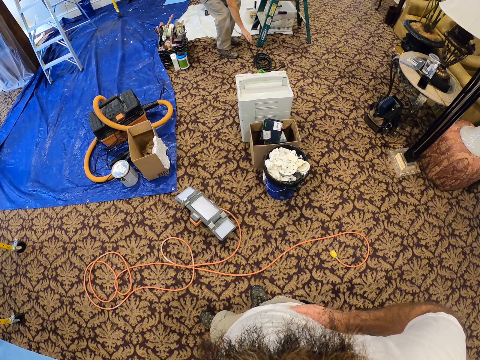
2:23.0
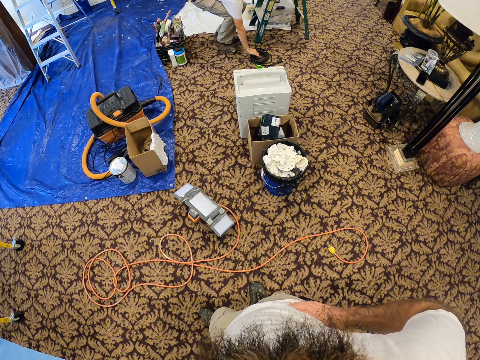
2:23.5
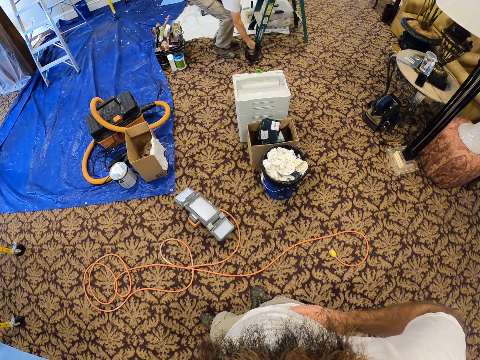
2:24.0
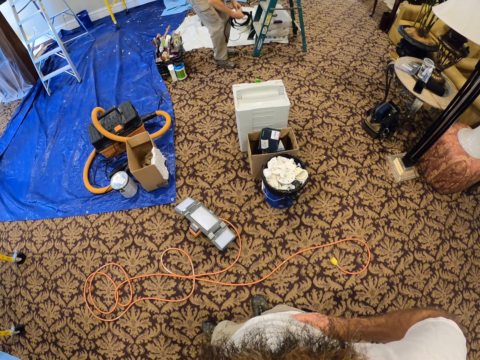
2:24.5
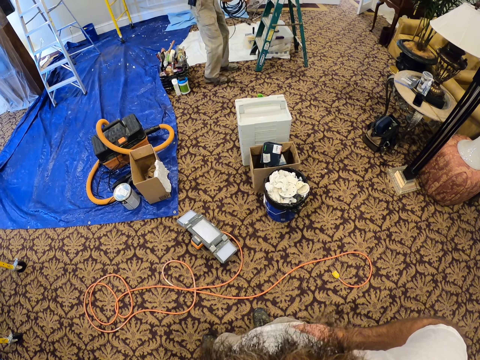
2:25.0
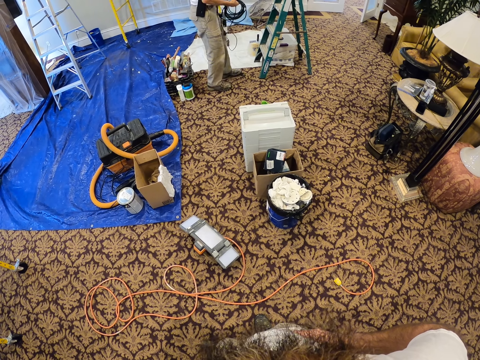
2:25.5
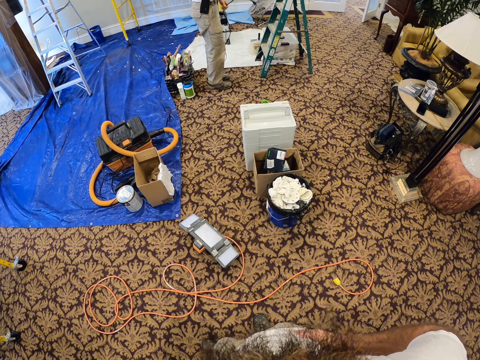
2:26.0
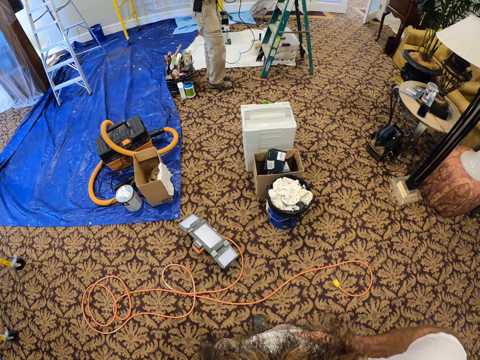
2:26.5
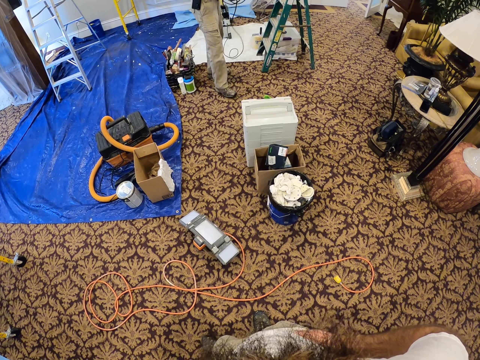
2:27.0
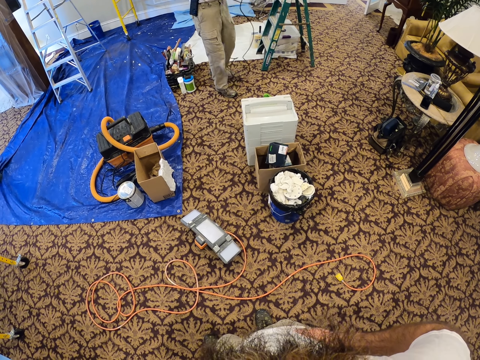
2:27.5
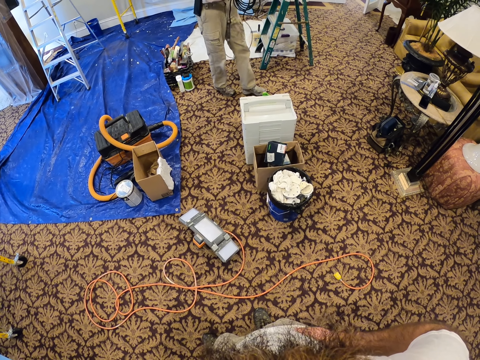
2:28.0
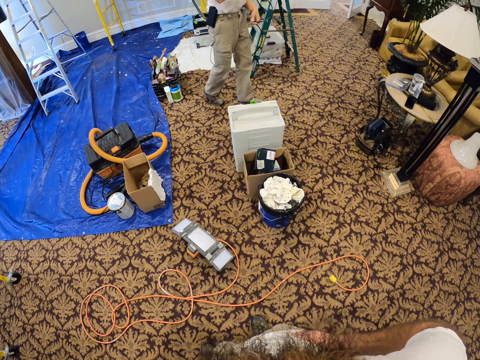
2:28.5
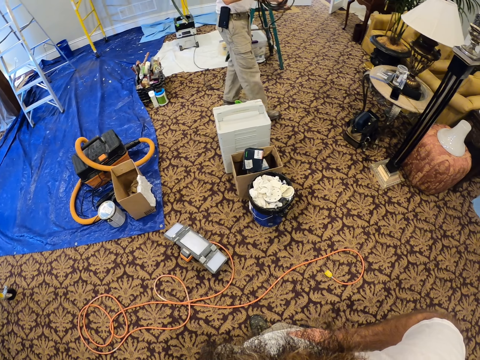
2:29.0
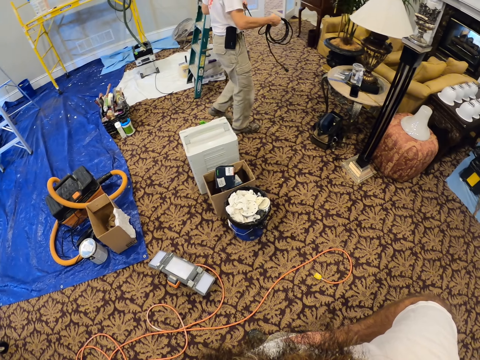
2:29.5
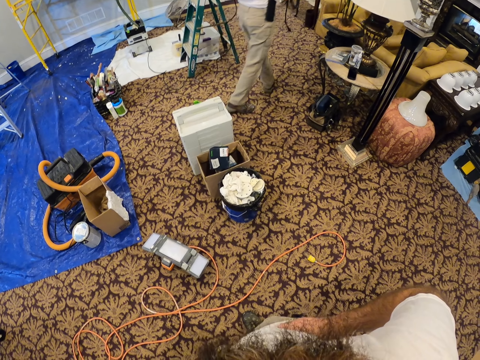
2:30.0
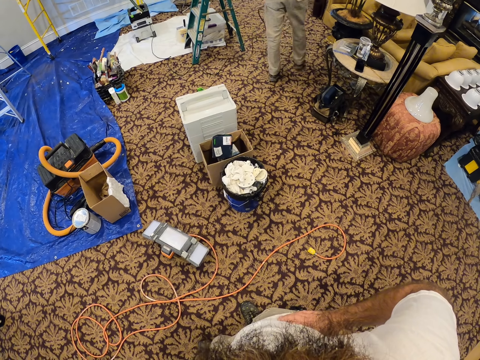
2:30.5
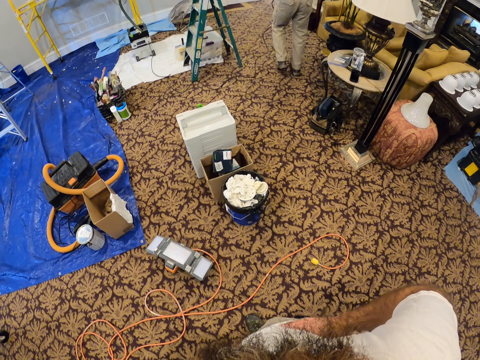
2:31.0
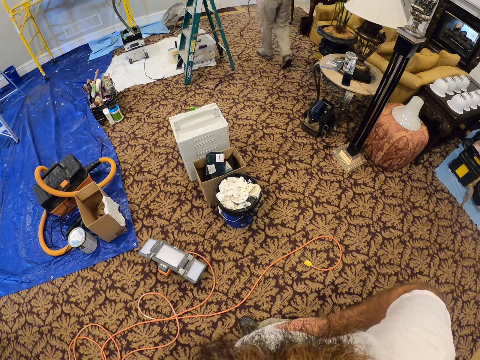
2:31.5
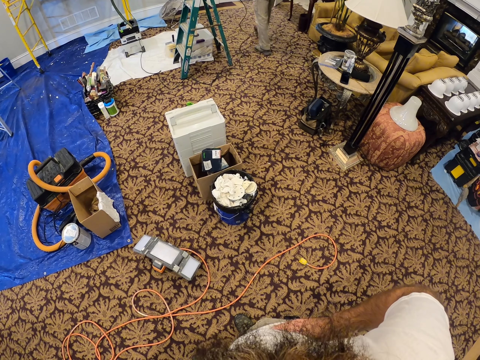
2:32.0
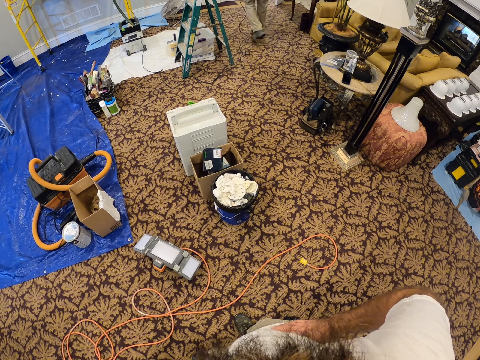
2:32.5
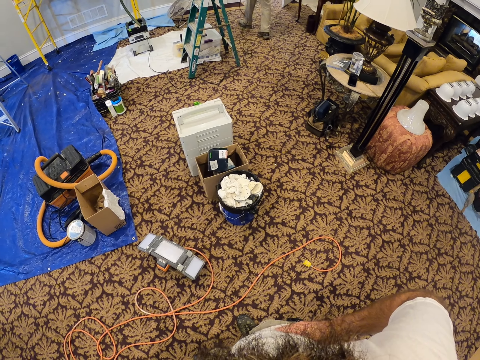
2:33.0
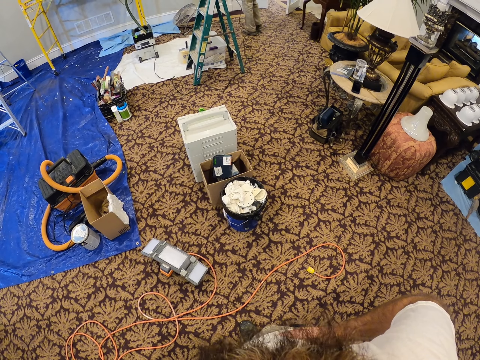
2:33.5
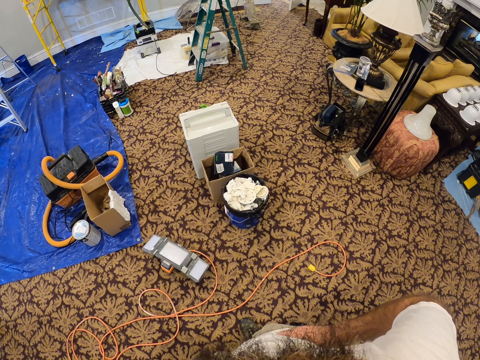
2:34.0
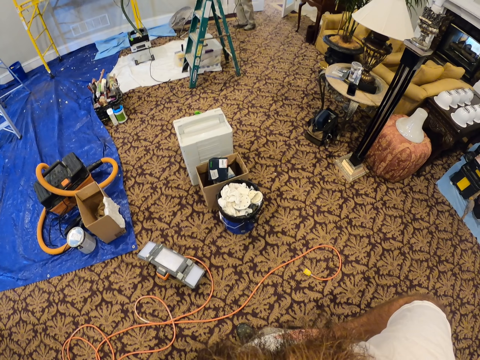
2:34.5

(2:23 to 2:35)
A man picks up a bundle of wire from the floor with his right hand. The man unwraps the bundle of wire in his right hand with his left hand. The man walks around.

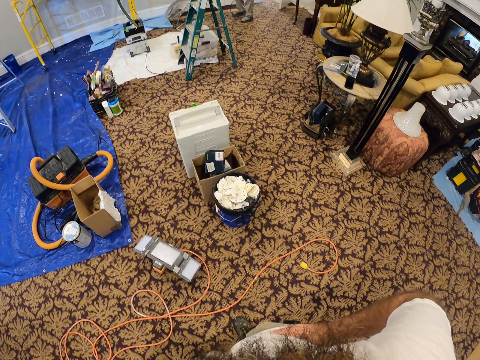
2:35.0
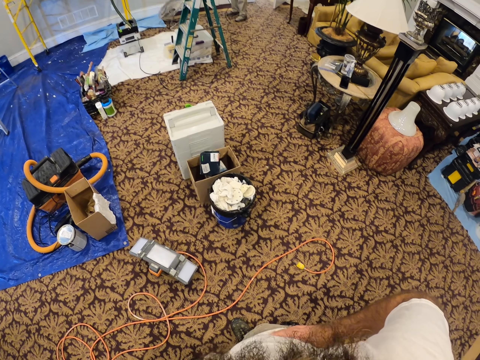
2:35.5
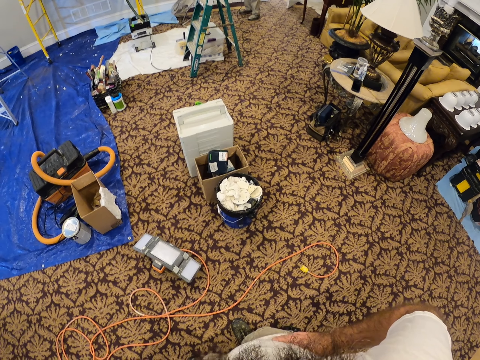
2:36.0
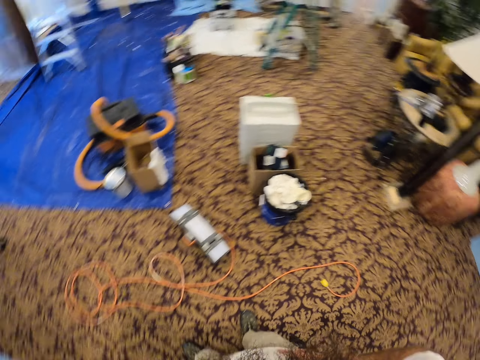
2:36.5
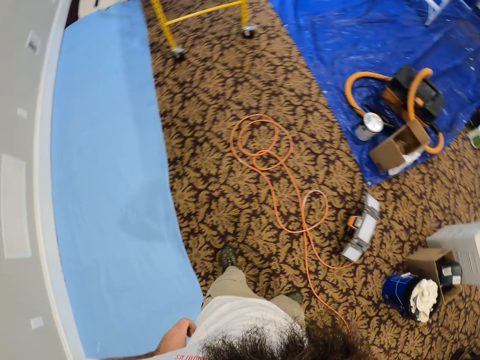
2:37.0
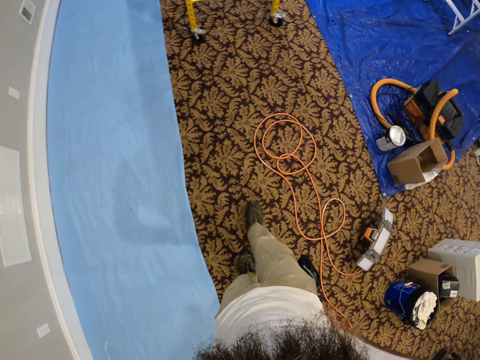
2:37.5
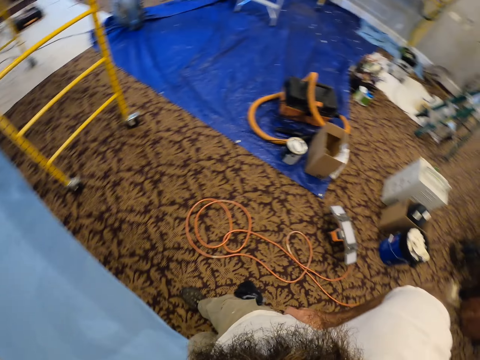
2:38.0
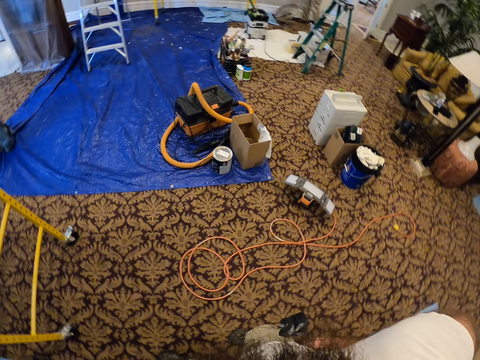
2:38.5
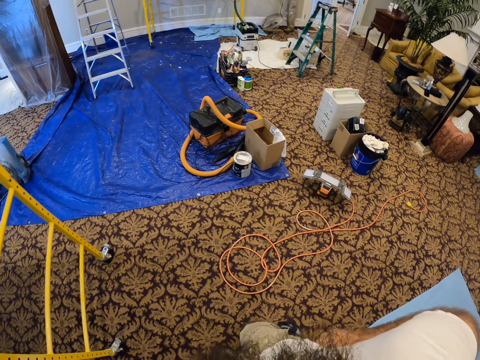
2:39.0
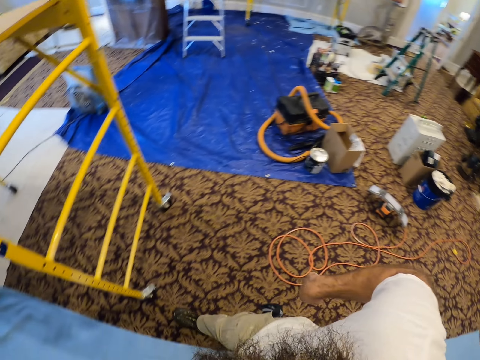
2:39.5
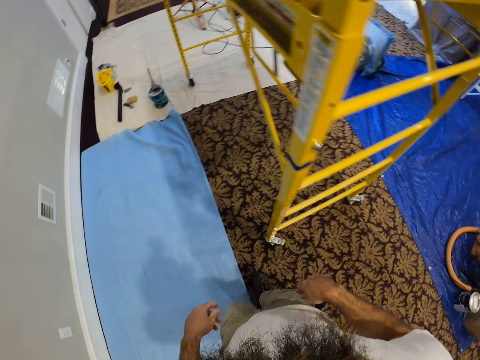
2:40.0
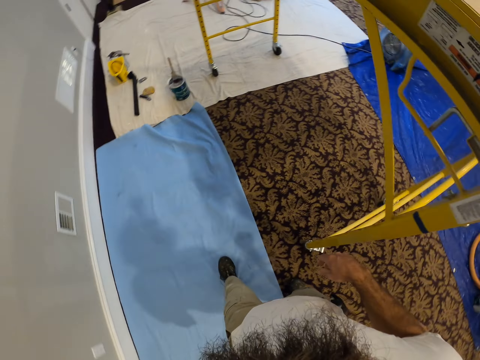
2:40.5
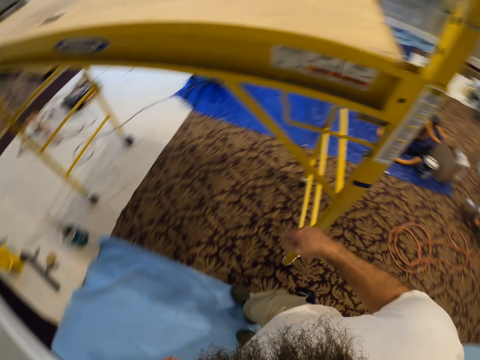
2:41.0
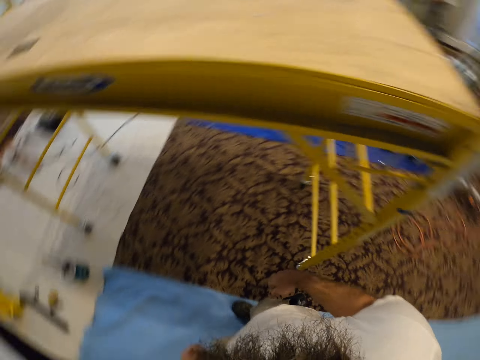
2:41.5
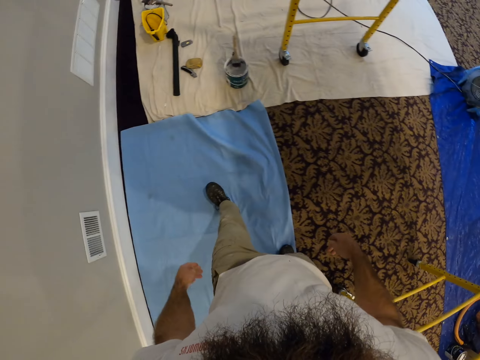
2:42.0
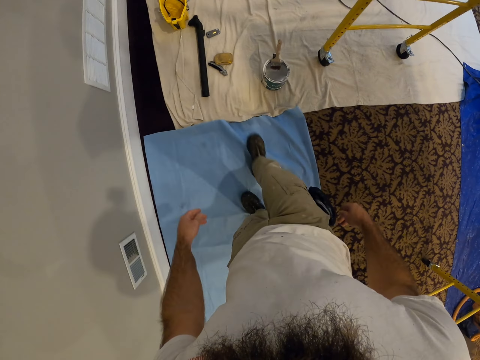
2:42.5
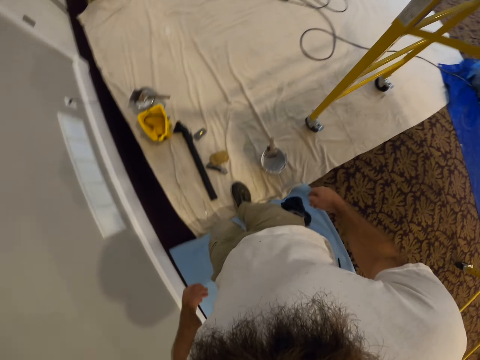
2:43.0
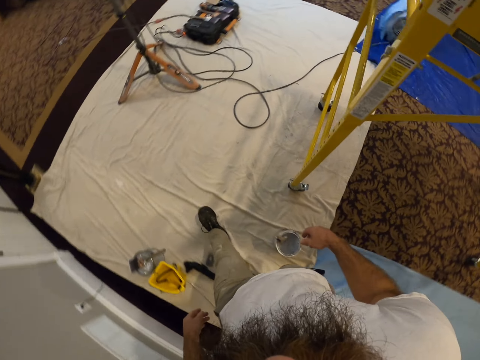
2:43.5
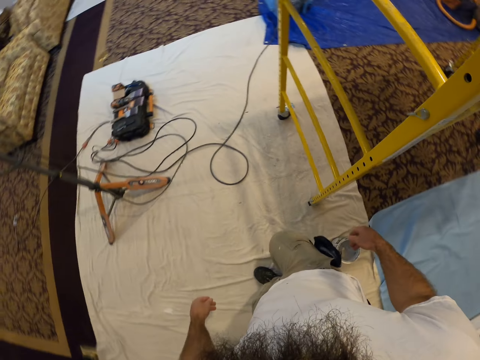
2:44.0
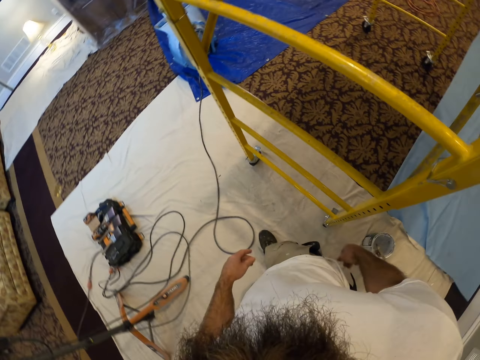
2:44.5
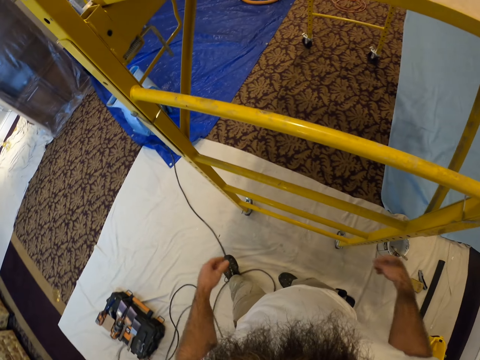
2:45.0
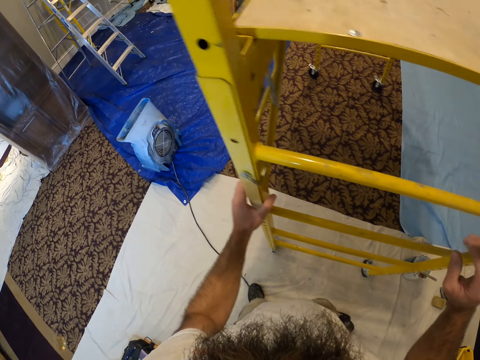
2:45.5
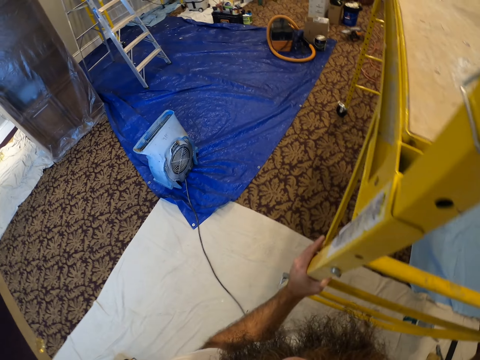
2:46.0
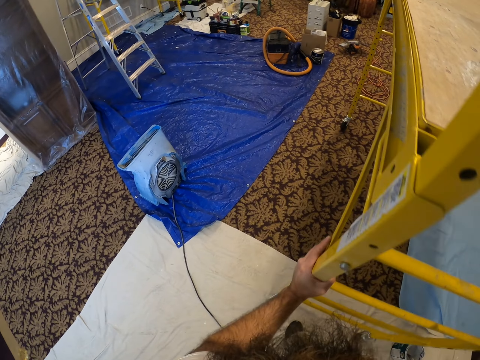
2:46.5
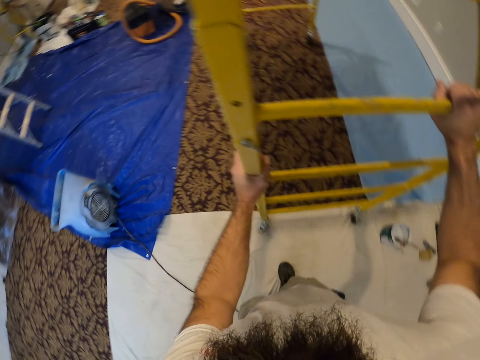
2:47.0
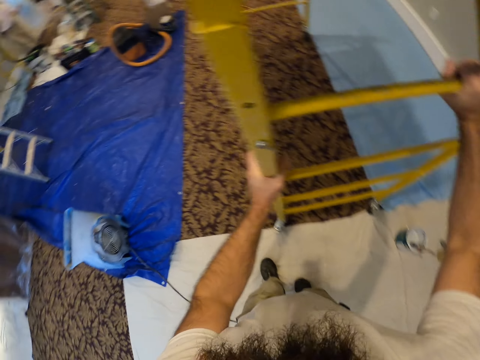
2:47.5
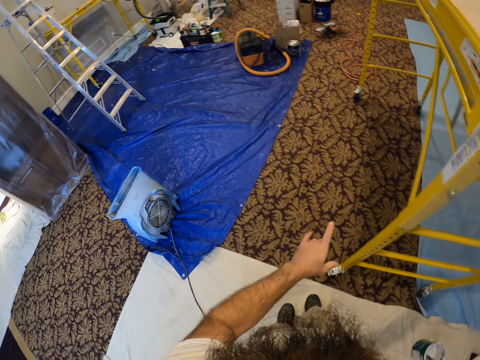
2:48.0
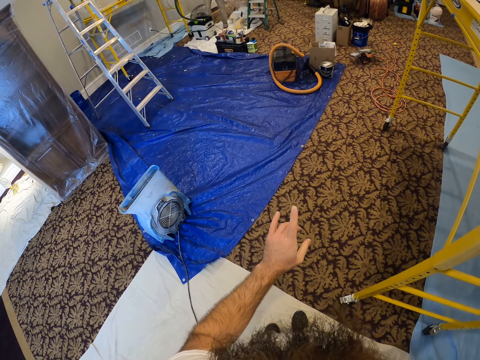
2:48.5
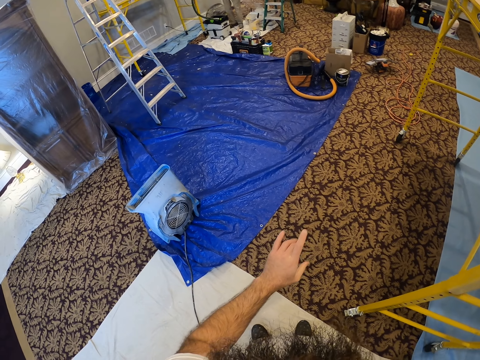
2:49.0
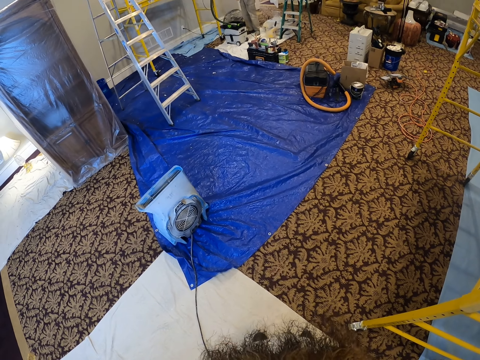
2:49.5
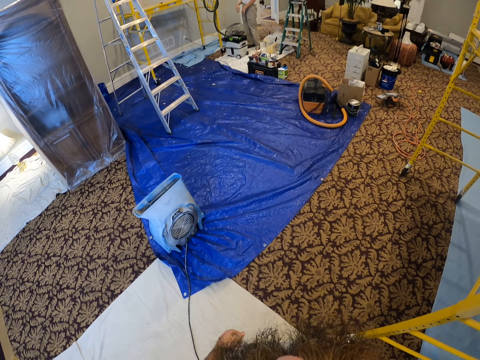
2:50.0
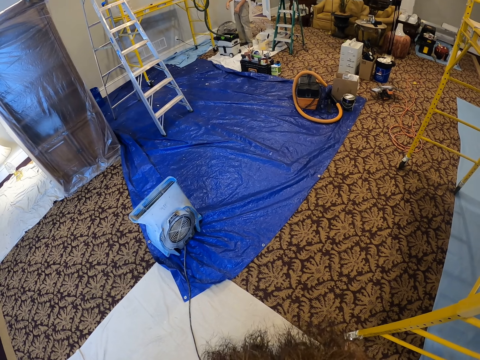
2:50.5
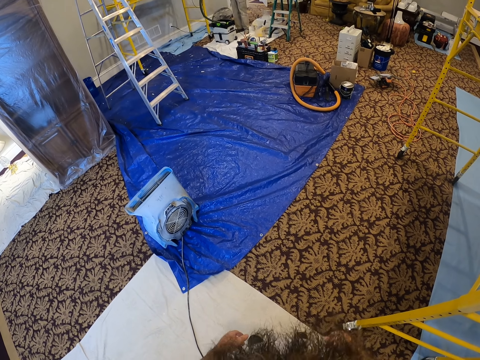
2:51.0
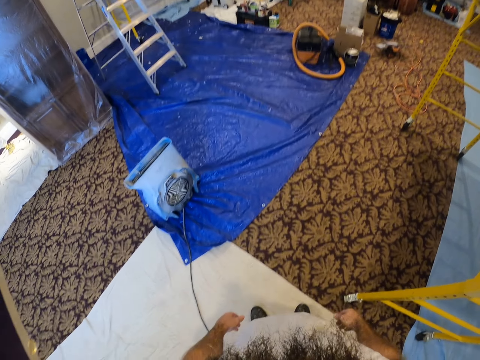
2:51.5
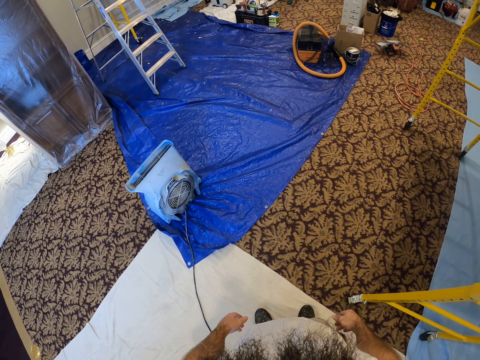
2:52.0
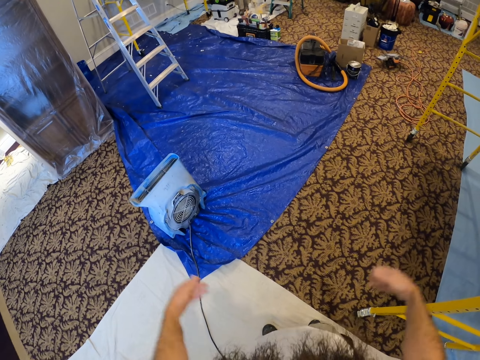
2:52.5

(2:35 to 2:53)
The camera wearer walks around. They push a scaffold or metal with both hands. They pick up the metal. They point a finger. They look around.
